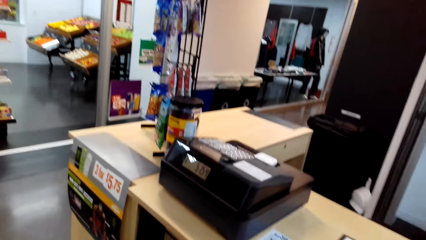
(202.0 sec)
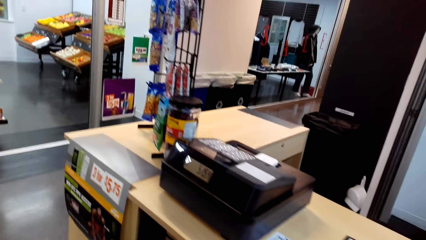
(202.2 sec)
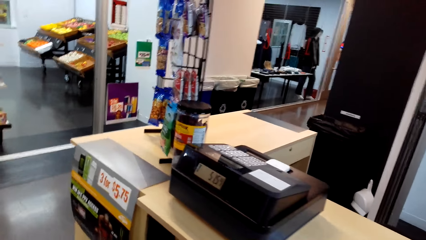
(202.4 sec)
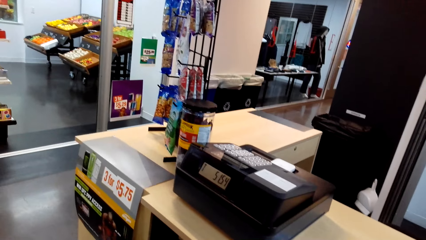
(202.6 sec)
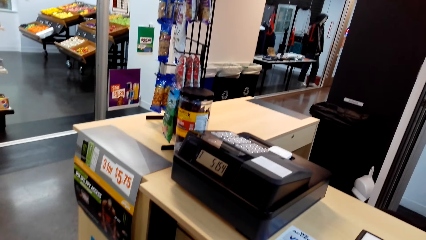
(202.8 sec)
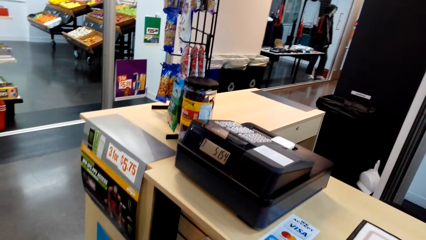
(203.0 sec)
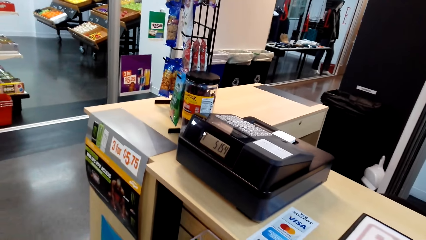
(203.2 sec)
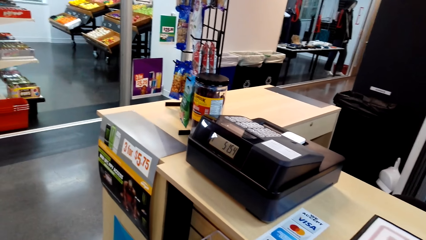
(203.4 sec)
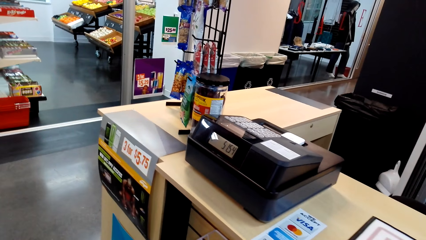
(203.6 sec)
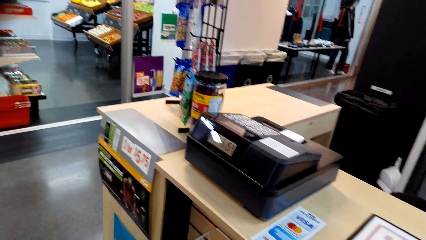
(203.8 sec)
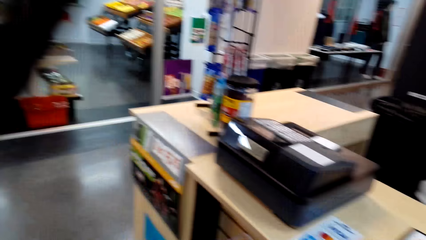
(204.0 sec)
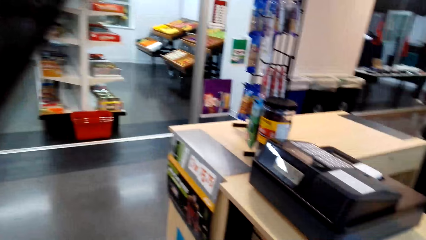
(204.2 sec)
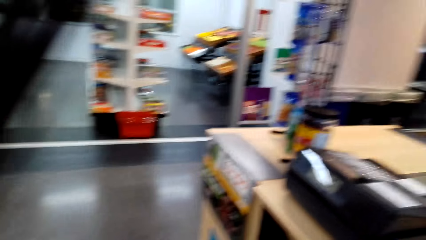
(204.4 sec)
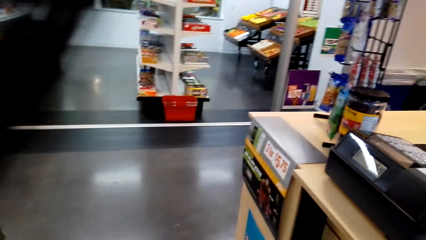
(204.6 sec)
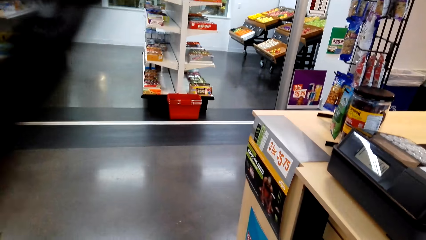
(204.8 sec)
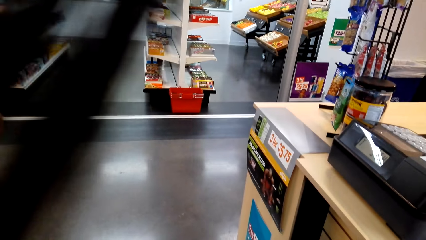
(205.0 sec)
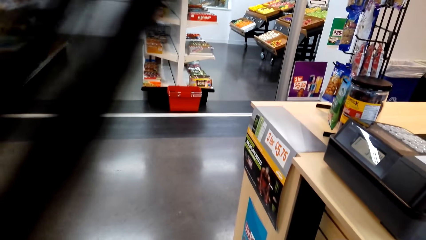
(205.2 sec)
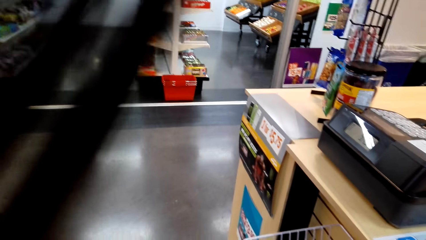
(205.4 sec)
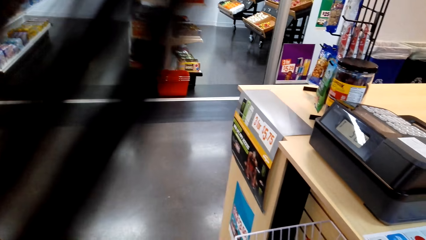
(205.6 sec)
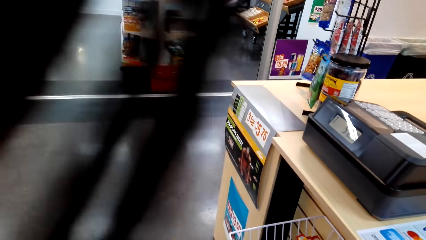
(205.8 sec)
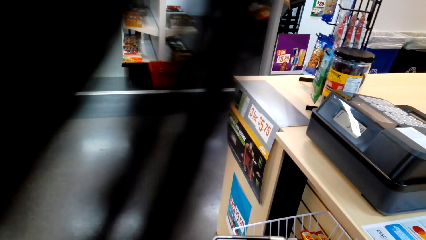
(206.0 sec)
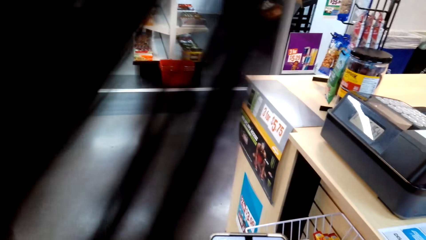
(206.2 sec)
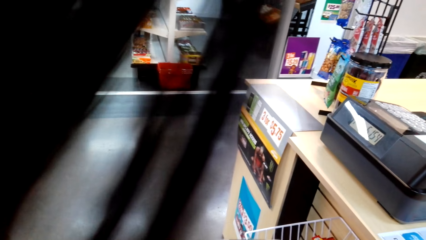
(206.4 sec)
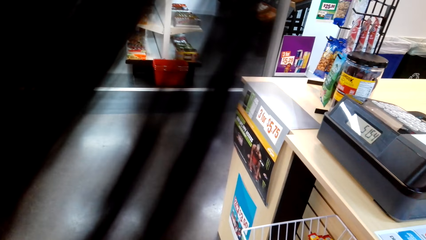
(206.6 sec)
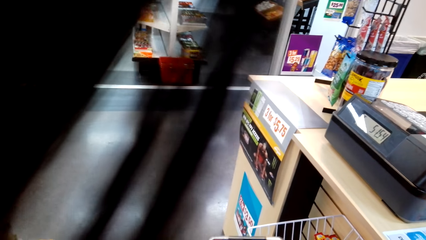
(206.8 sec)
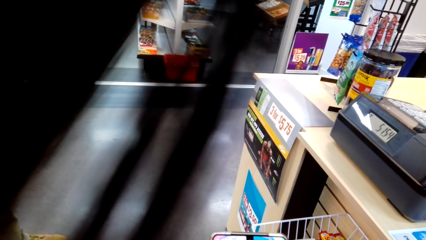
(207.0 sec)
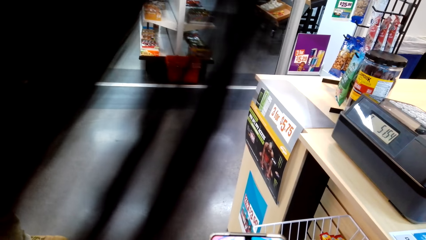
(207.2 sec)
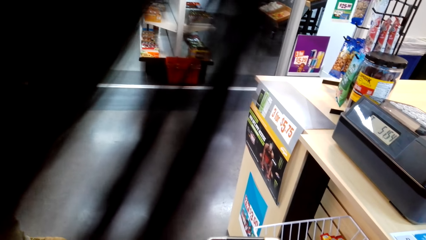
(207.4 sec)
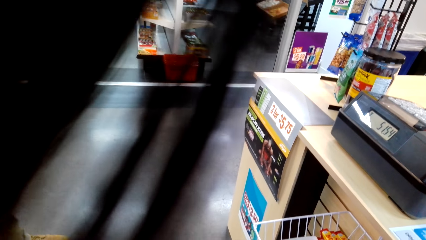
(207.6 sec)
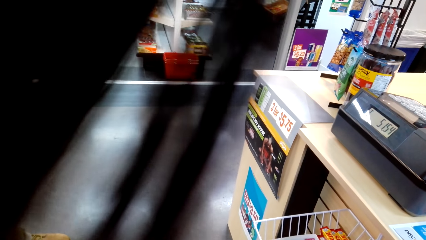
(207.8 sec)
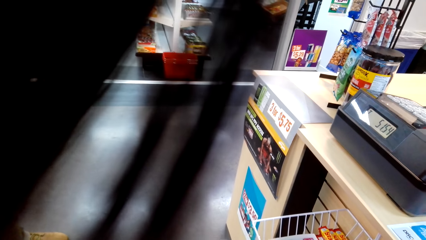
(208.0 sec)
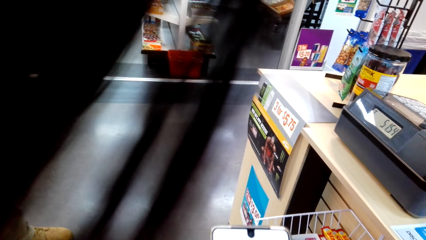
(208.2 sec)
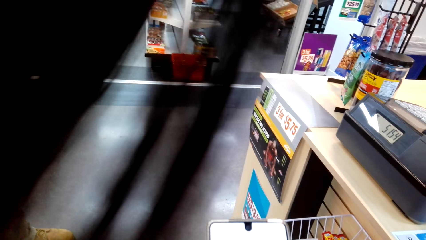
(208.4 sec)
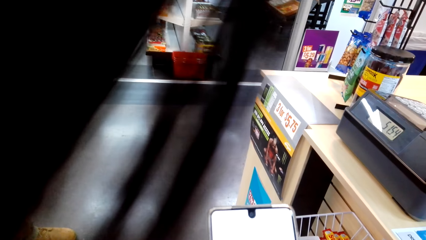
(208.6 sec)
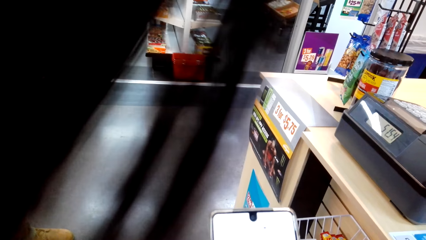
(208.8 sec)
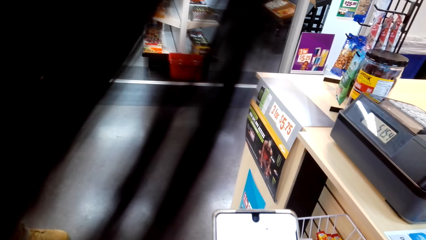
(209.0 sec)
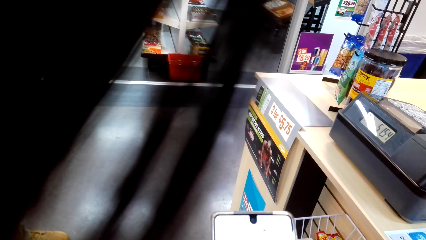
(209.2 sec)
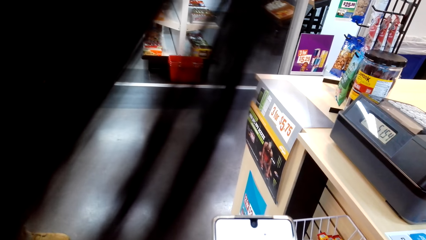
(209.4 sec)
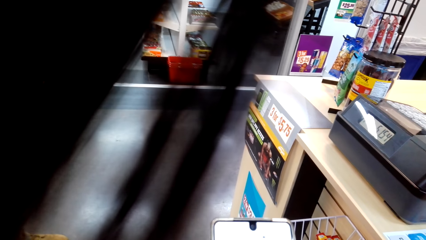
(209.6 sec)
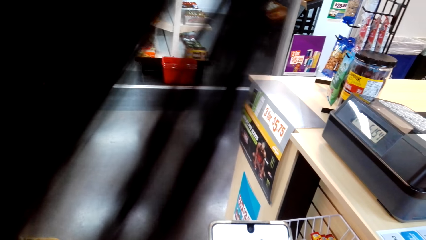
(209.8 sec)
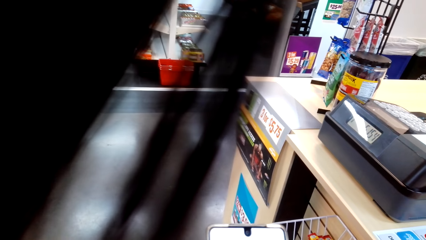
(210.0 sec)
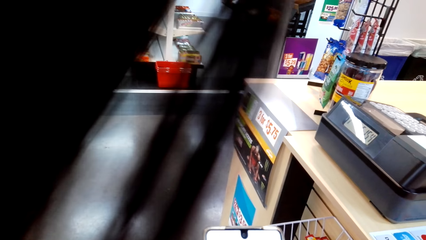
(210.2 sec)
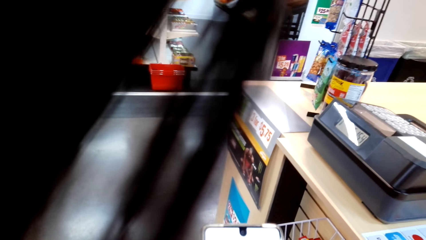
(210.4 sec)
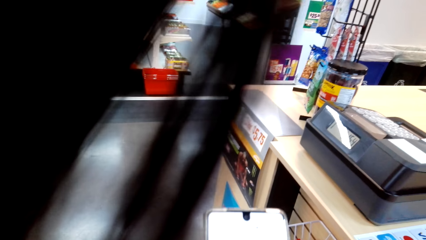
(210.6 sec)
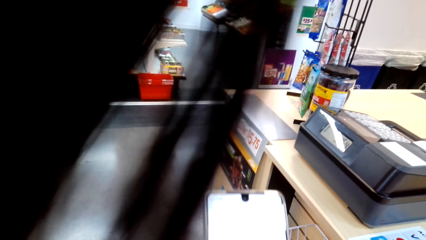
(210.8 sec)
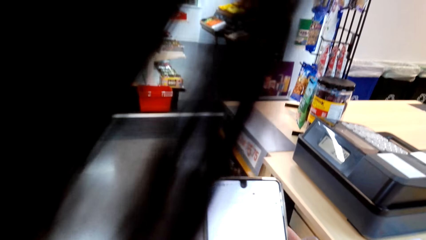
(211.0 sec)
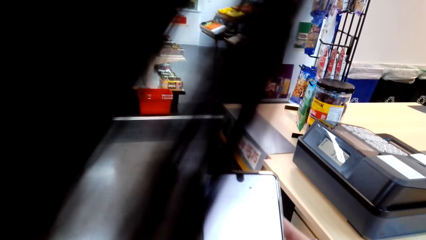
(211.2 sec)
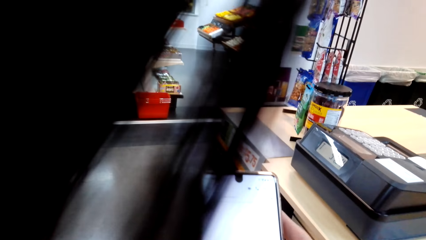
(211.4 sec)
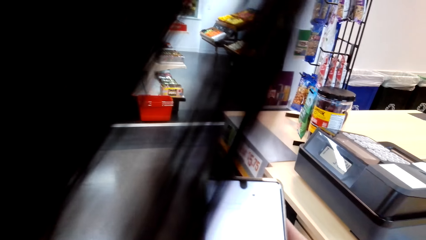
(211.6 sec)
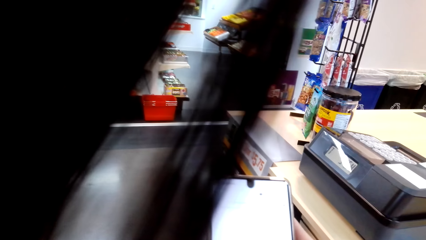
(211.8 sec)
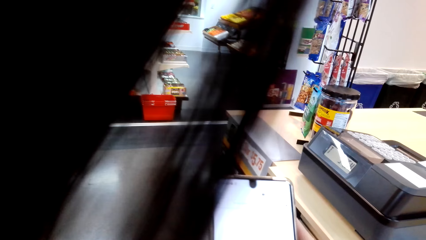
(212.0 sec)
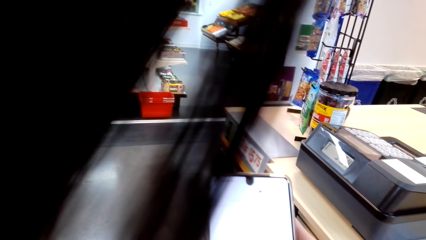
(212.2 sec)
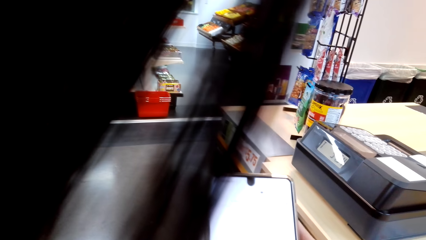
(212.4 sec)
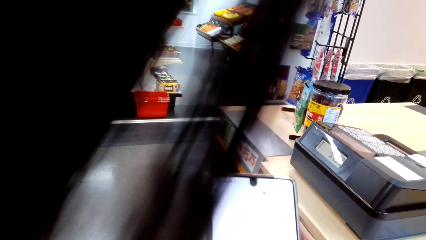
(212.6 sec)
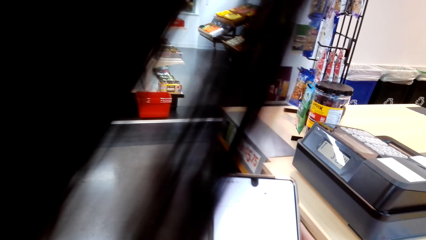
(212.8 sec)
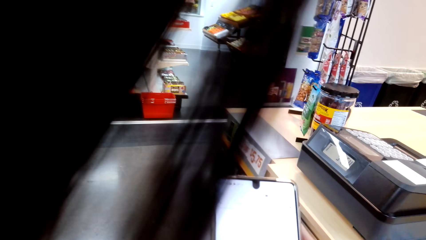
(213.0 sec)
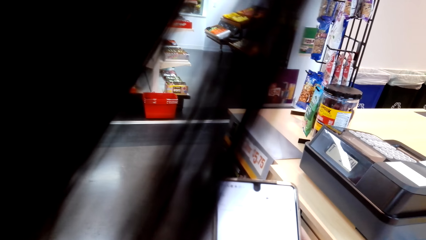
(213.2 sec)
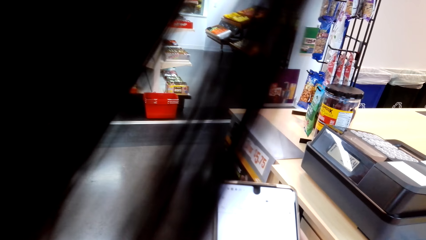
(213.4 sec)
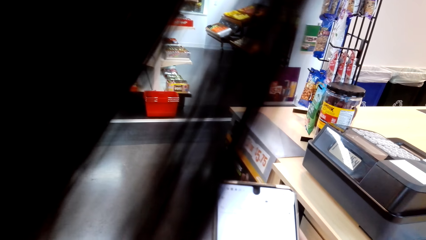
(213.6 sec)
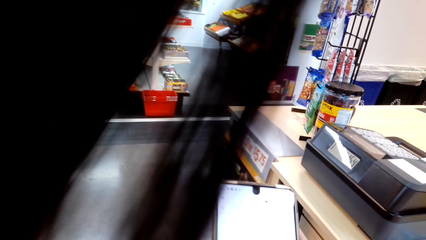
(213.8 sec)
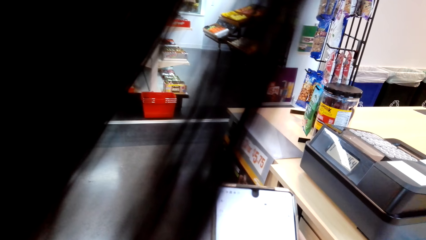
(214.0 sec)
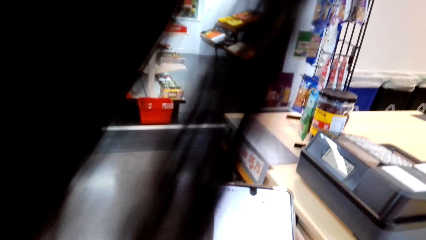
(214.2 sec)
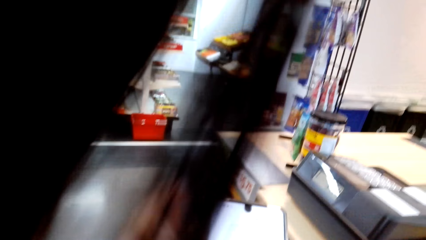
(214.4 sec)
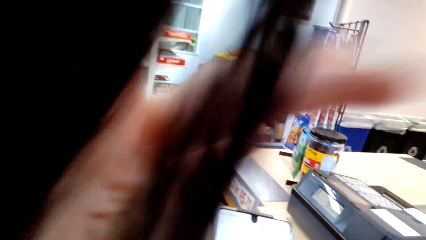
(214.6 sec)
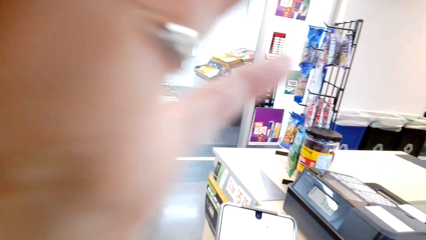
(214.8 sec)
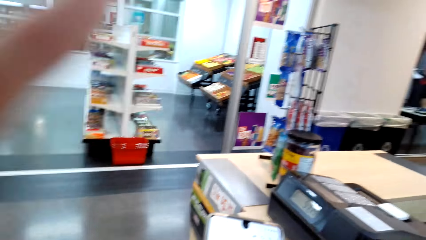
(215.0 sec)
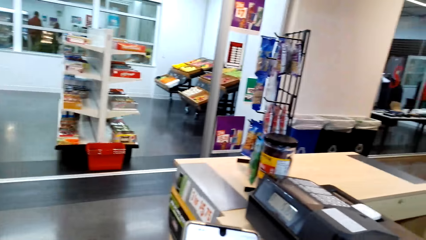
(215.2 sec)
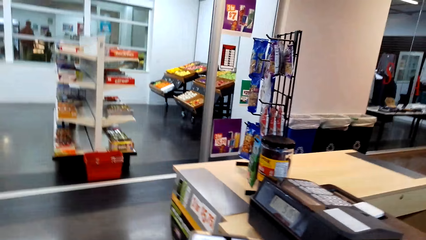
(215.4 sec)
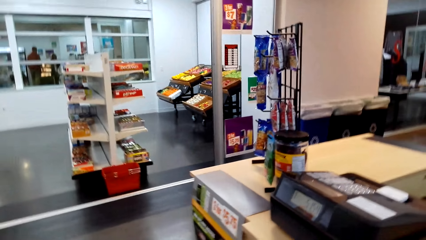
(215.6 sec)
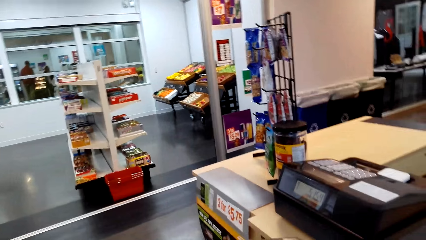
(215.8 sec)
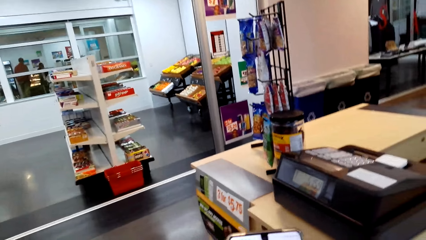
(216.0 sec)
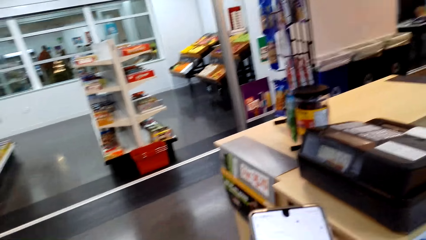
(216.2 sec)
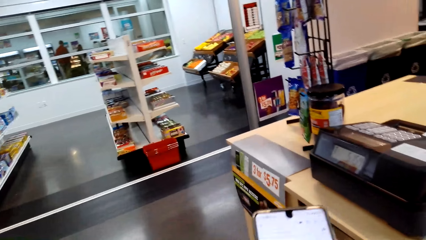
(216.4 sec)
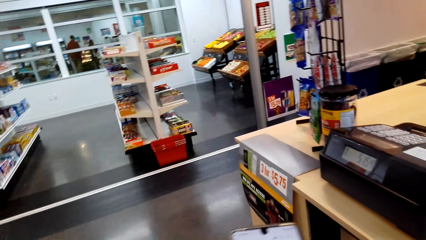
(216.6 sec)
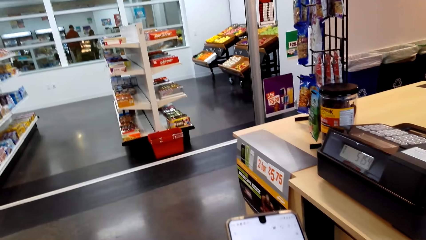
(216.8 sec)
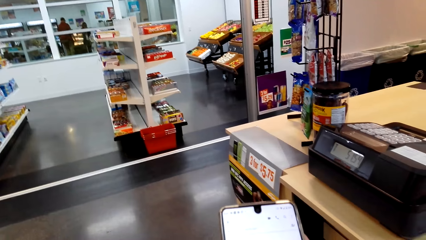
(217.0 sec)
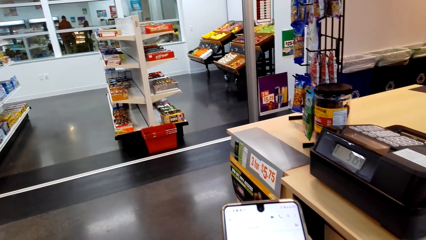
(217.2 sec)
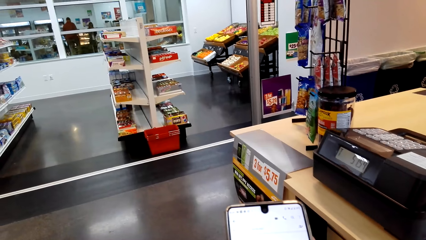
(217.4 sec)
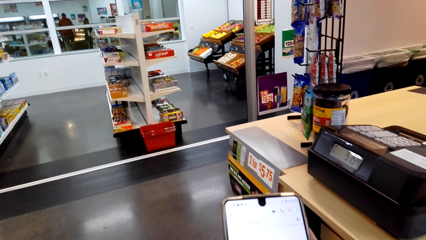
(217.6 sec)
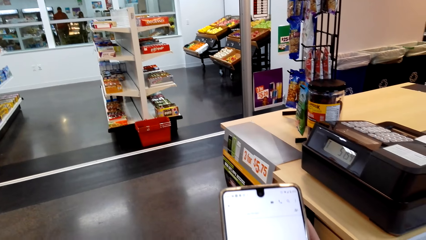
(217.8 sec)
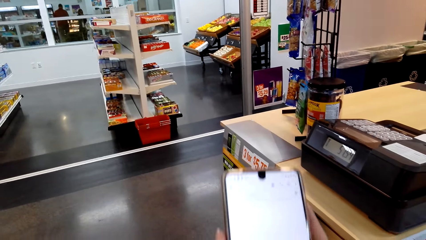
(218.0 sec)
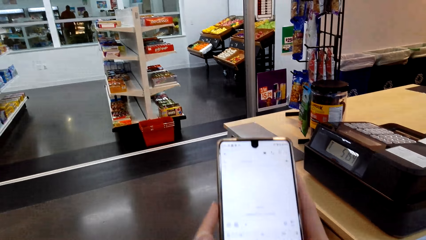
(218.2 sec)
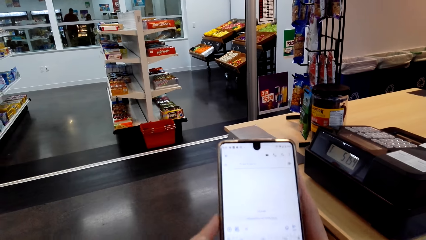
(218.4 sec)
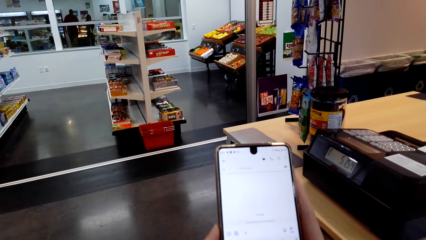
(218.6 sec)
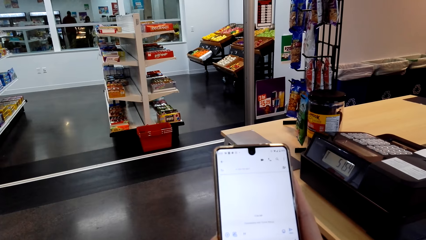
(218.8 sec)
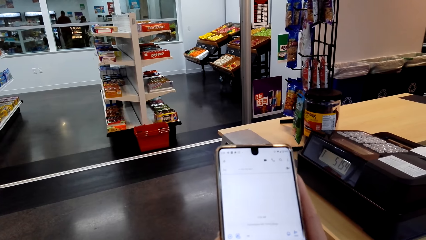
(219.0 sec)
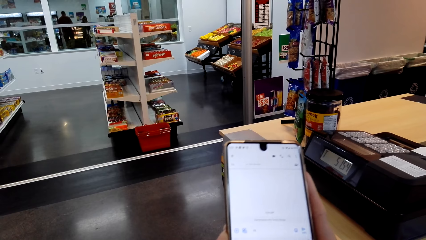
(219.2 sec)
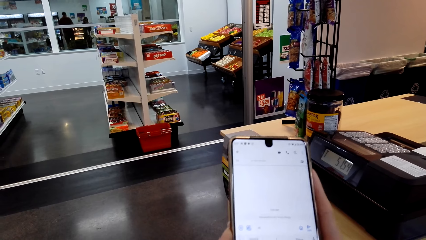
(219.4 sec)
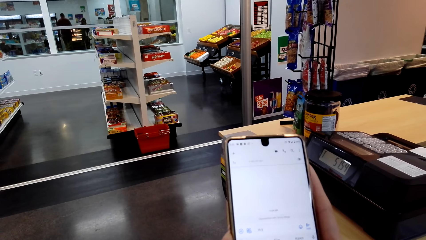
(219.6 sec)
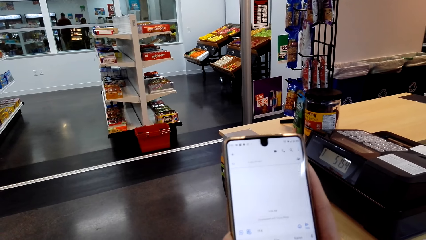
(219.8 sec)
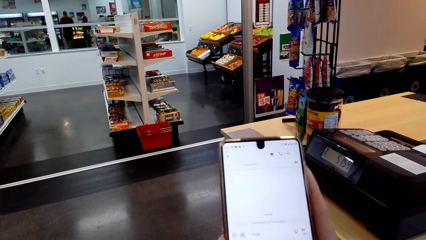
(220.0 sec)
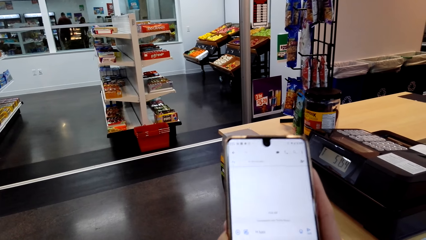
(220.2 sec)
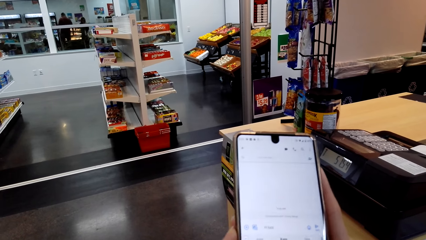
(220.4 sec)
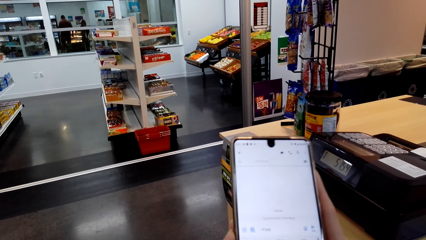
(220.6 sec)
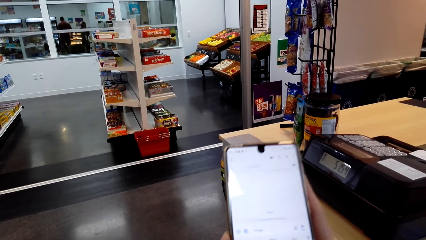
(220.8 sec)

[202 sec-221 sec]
The camera wearer operates on her phone. She pushes her hair backwards.
